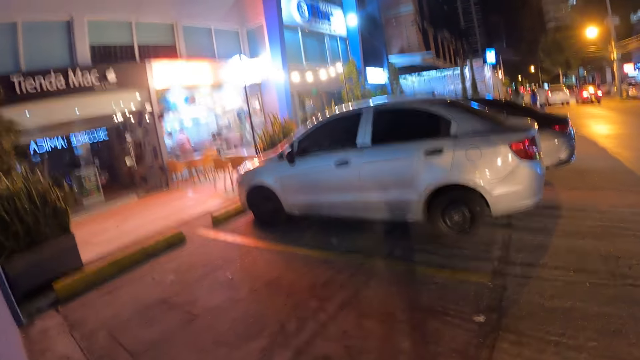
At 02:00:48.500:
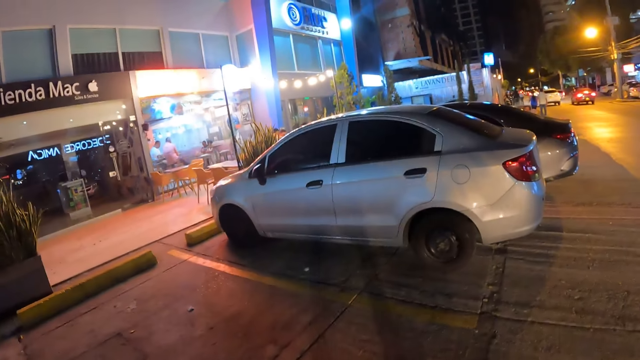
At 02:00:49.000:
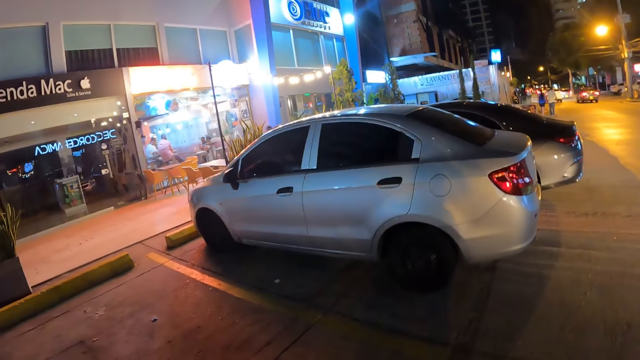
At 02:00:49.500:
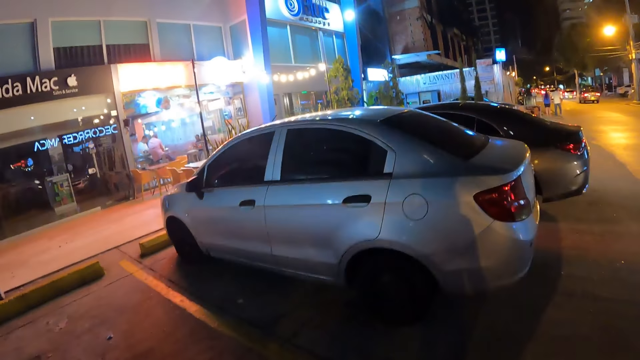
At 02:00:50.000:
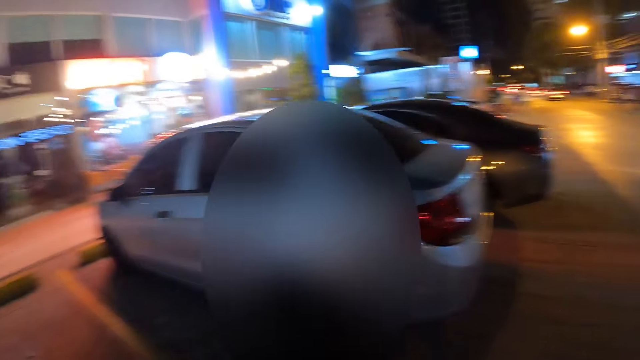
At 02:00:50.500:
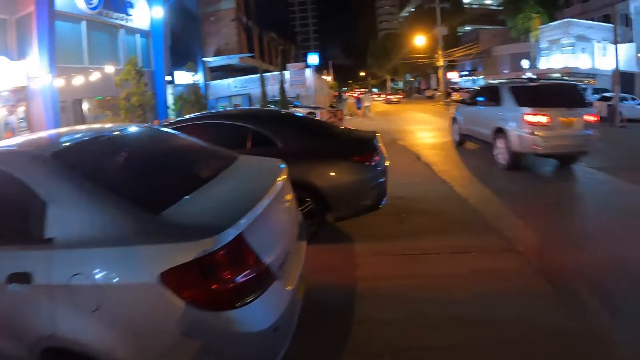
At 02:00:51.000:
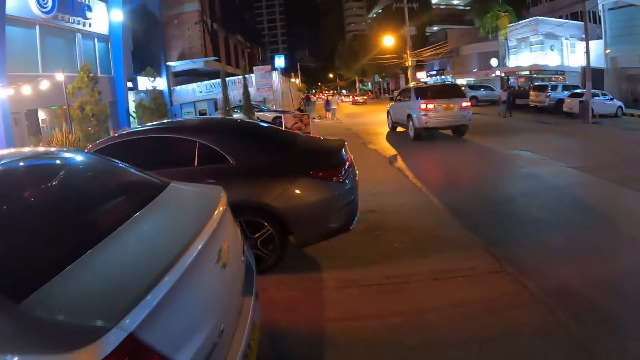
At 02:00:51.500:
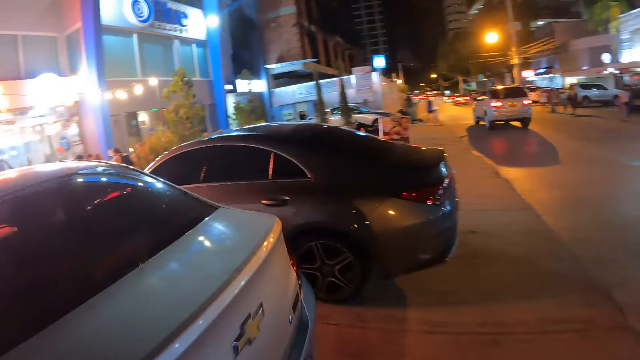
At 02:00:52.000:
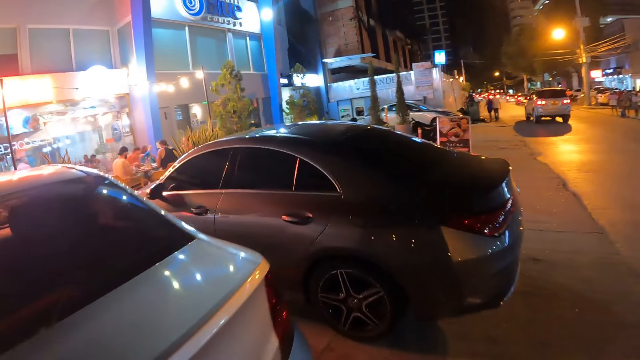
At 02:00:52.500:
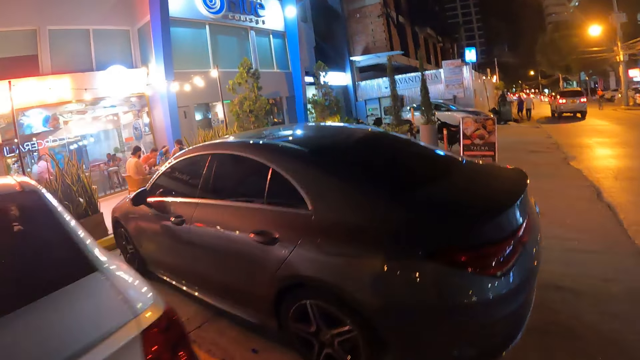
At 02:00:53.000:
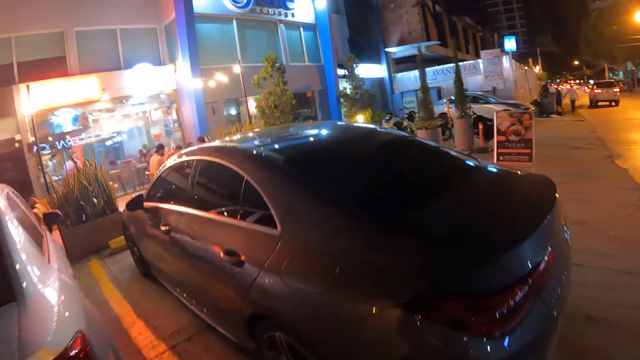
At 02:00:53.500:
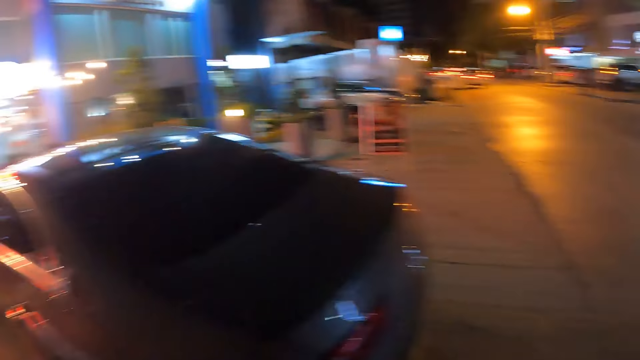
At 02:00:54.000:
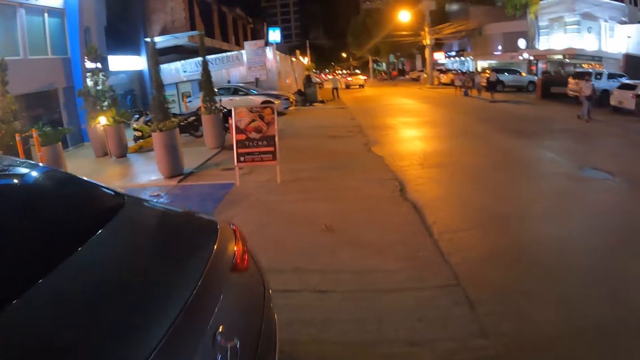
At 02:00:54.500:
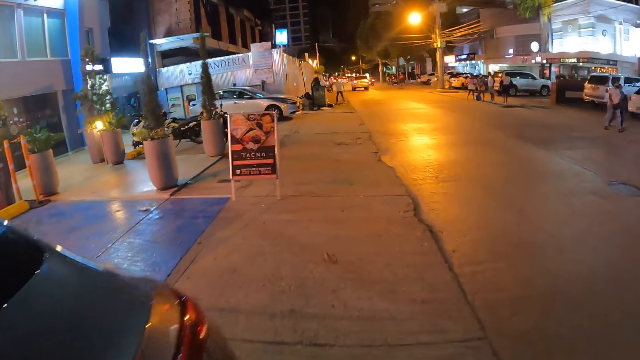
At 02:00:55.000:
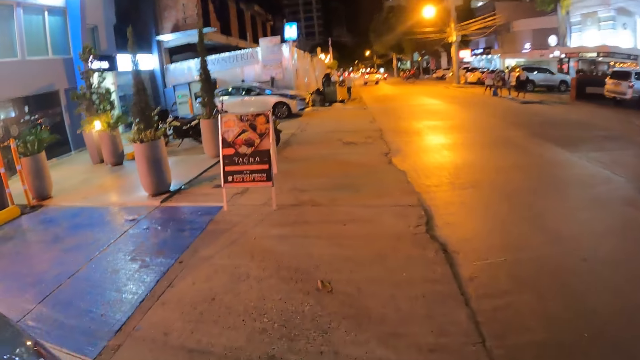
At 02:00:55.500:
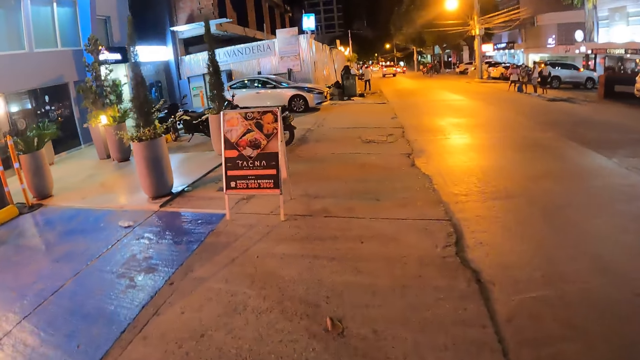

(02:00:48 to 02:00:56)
A silver car drives by the camera wearer.

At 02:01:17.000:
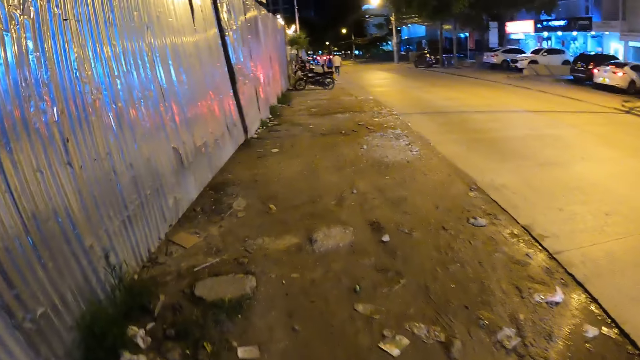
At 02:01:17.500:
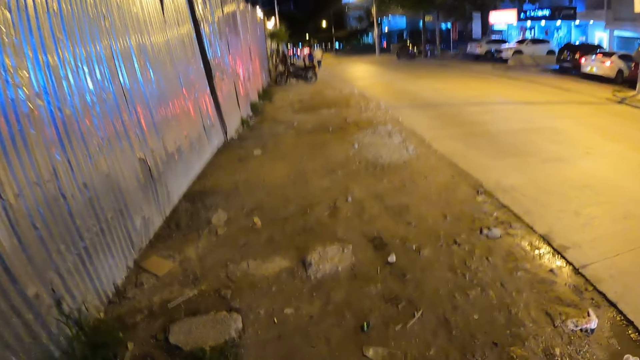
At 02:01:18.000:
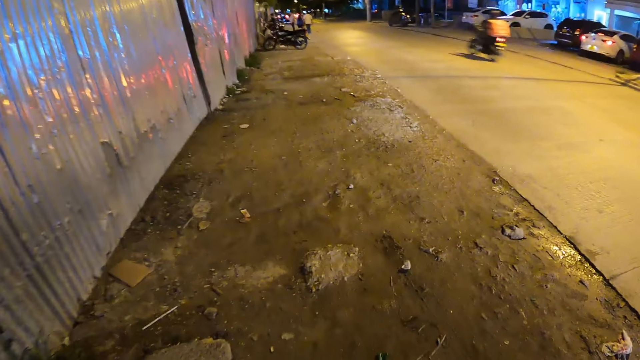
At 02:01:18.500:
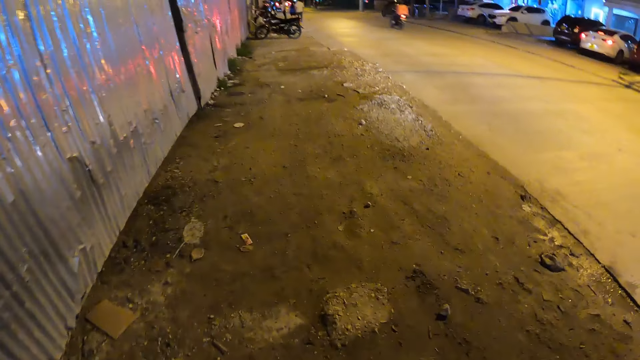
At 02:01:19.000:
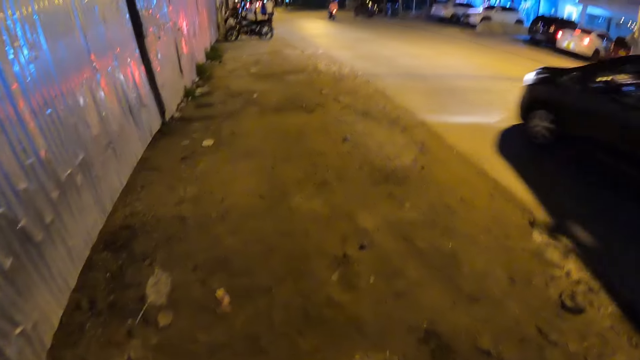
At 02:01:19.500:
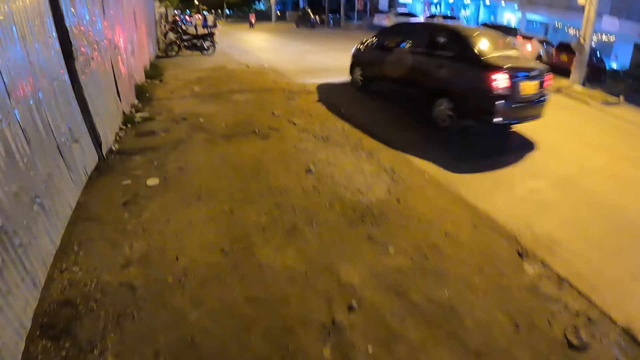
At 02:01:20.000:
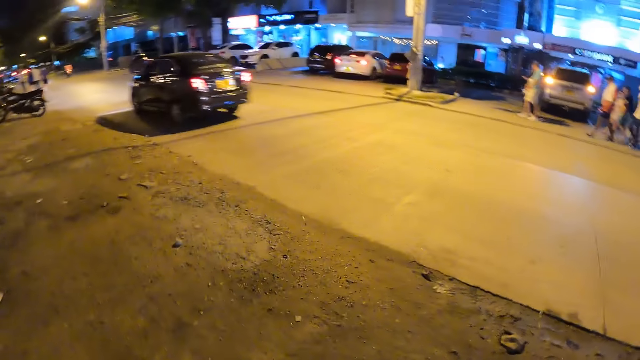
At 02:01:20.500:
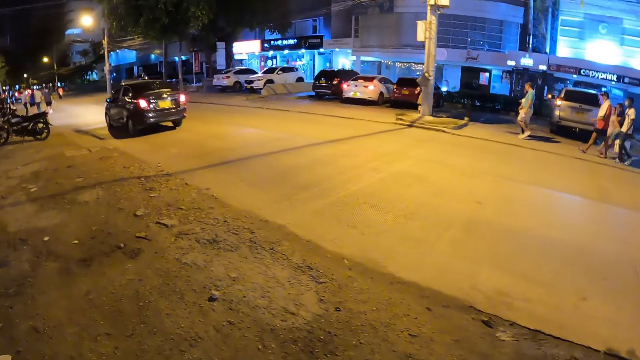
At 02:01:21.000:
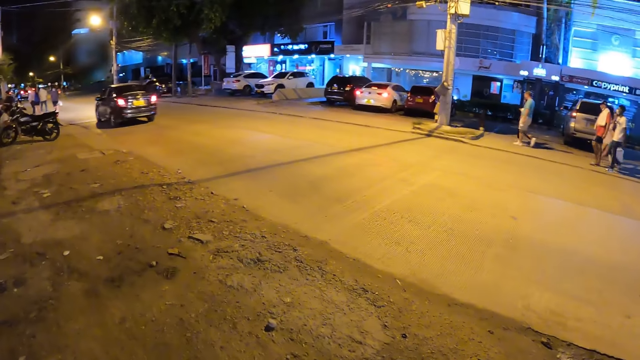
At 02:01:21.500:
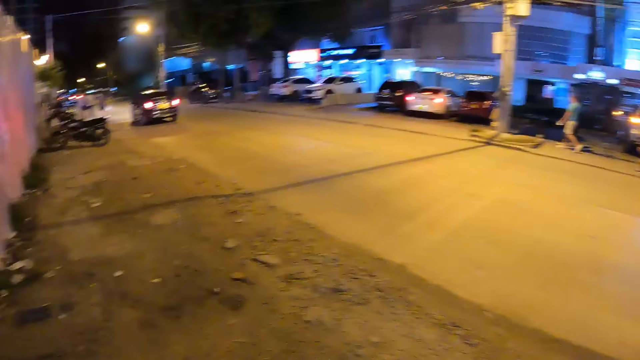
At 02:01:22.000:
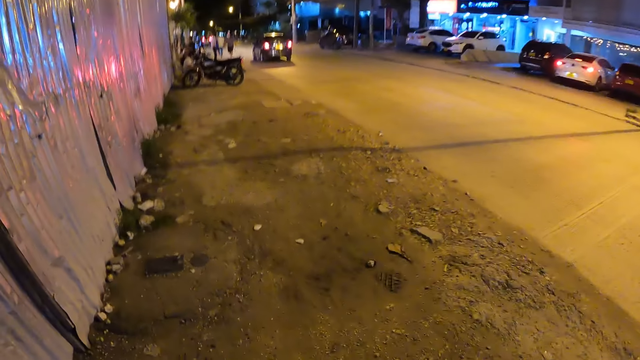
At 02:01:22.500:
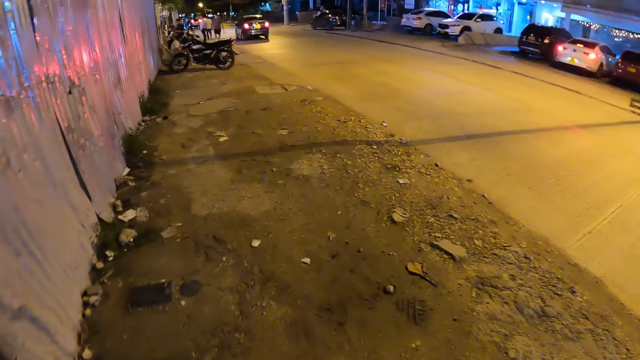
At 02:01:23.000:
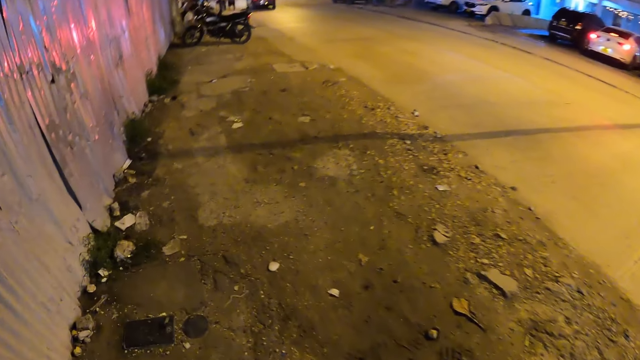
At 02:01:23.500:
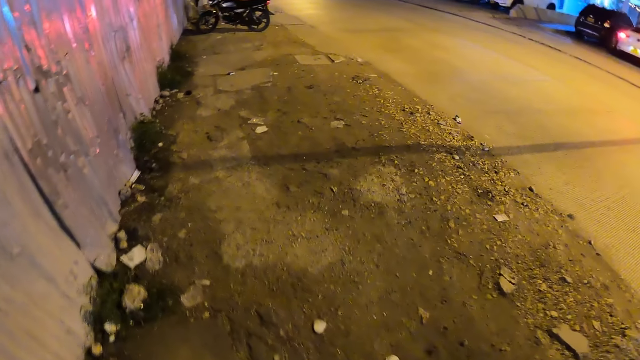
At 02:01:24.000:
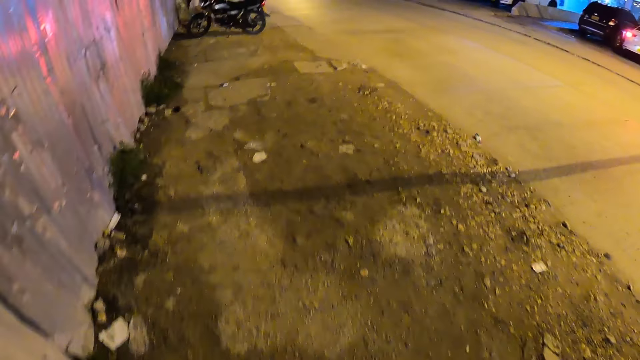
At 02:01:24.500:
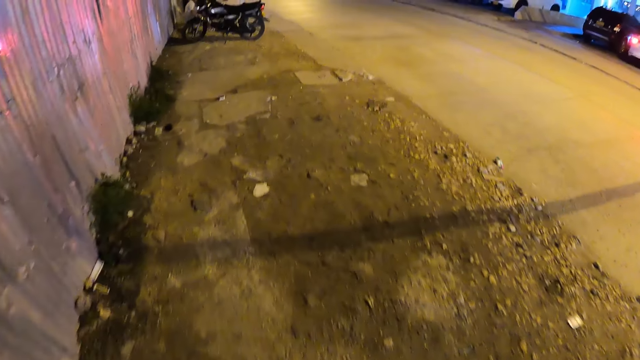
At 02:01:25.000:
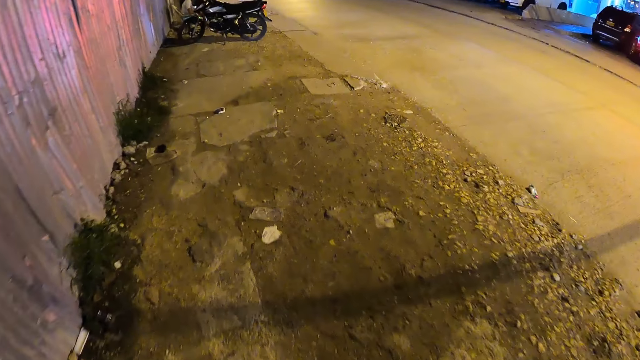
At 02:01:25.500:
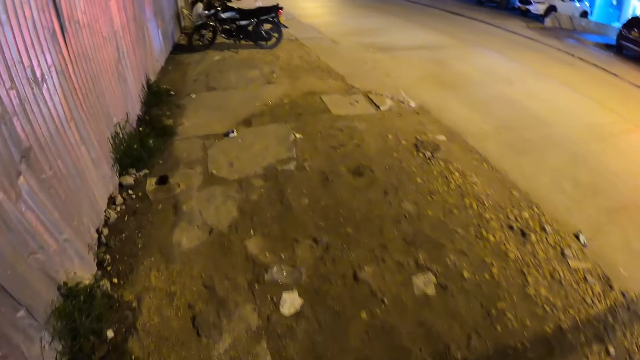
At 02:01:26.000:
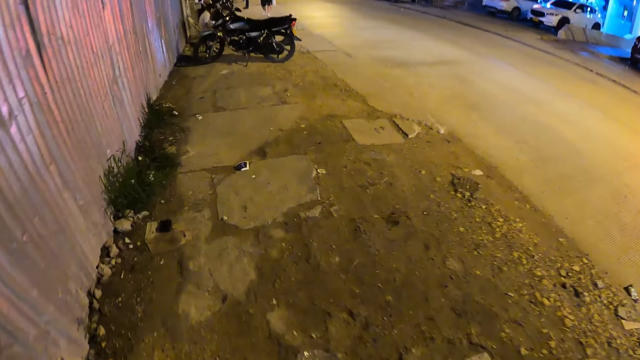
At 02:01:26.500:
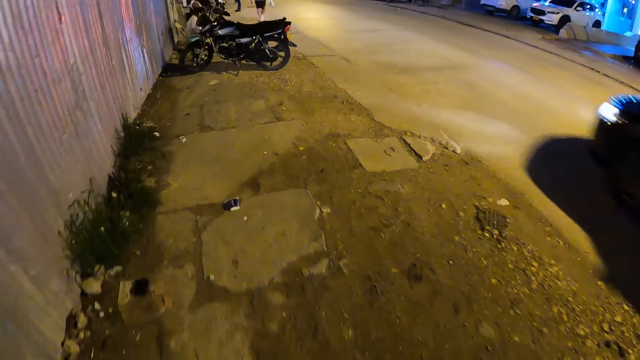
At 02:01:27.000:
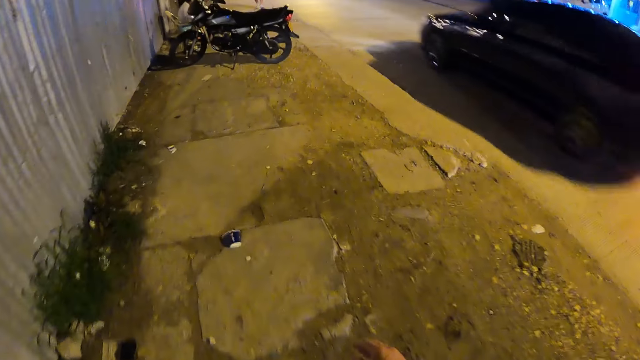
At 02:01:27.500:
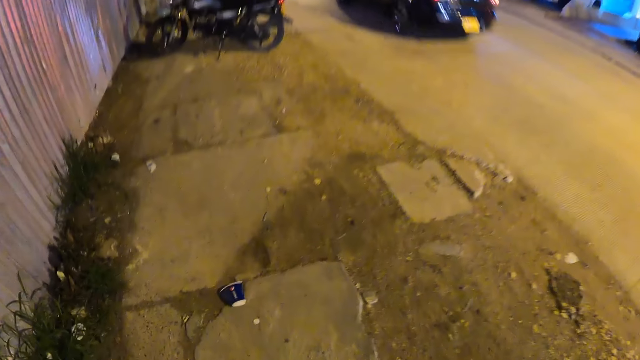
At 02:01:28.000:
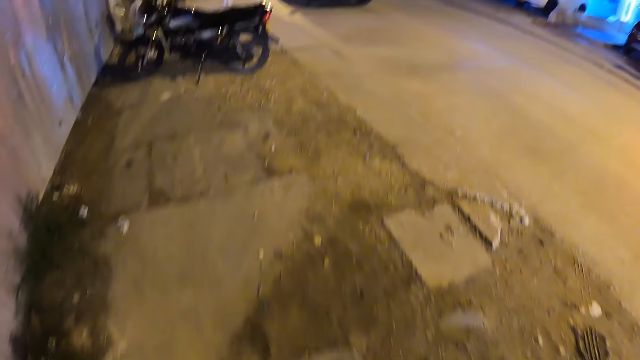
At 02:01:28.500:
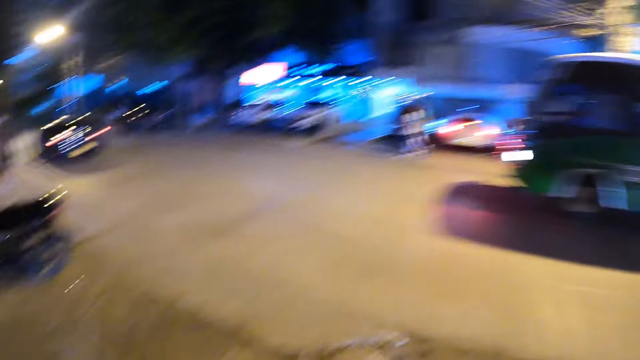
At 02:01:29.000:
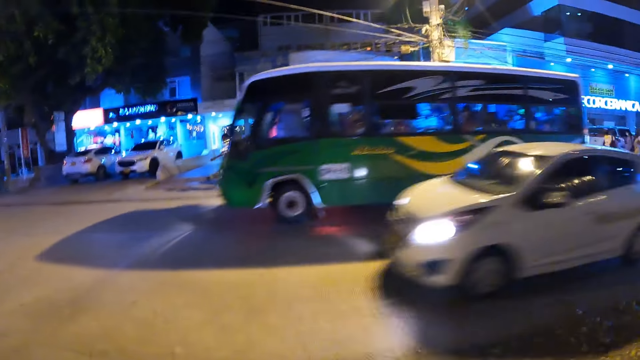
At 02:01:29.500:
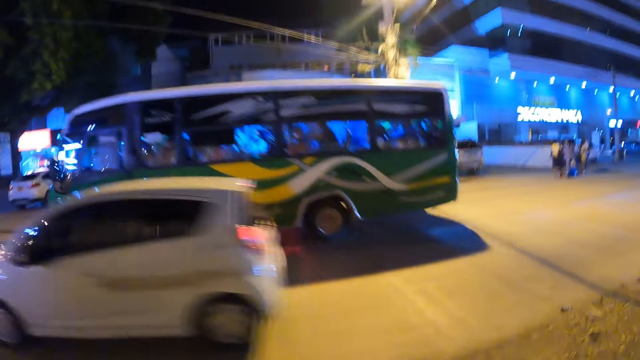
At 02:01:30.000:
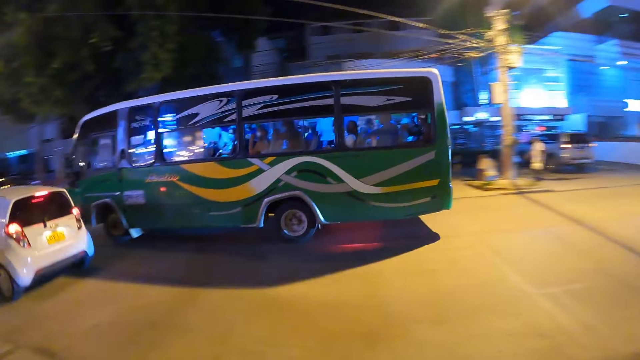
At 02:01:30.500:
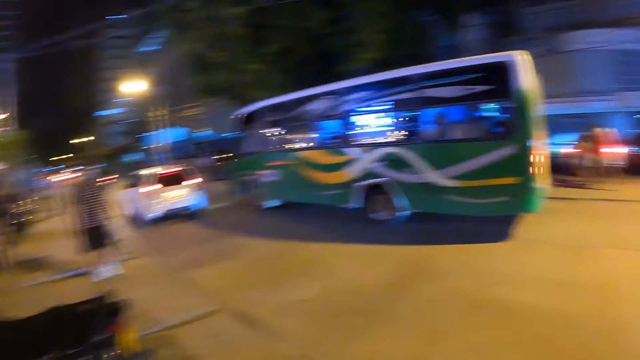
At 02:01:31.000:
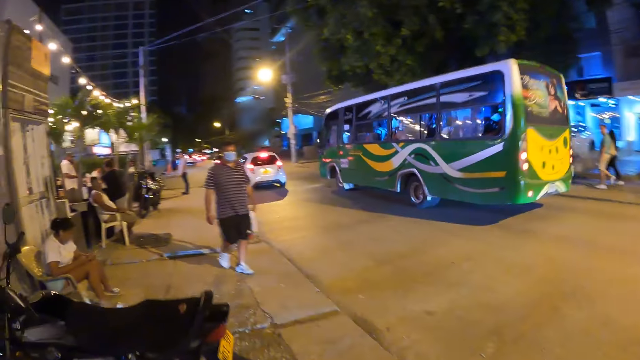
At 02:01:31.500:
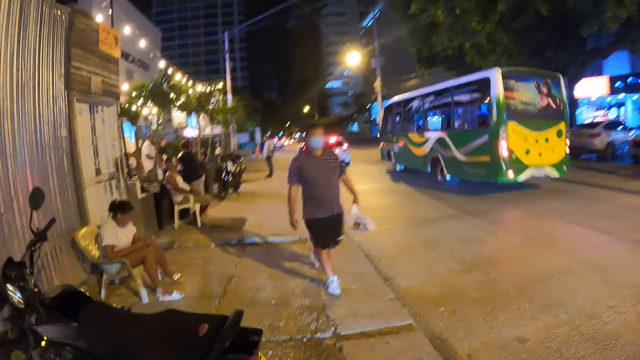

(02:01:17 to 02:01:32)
A black car drives by the camera wearer. A black car drives by the camera wearer again. A green bus drives by the camera wearer. A white car drives by the camera wearer. The camera wearer looks around the road.
